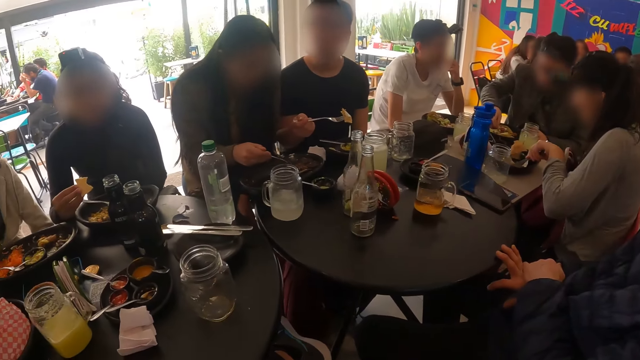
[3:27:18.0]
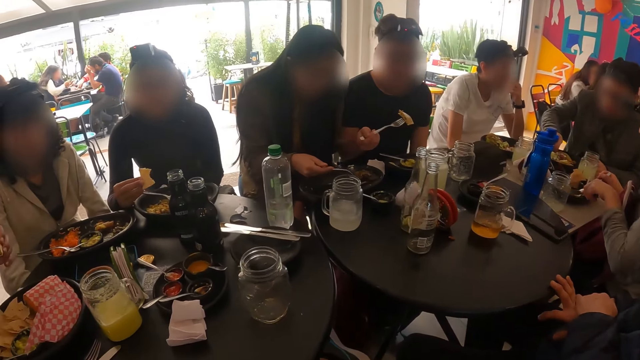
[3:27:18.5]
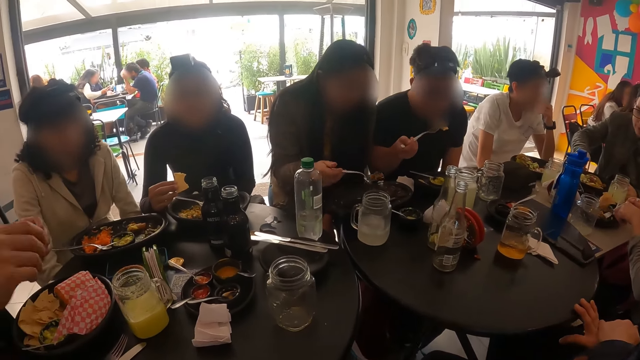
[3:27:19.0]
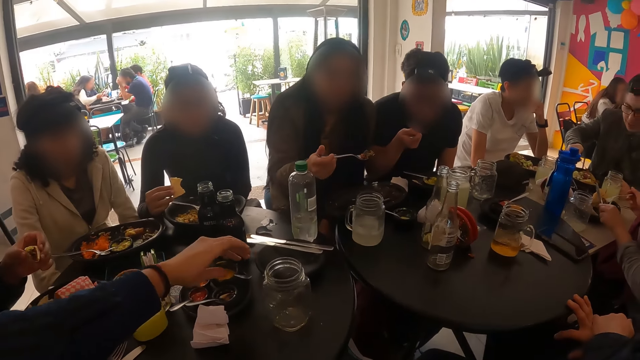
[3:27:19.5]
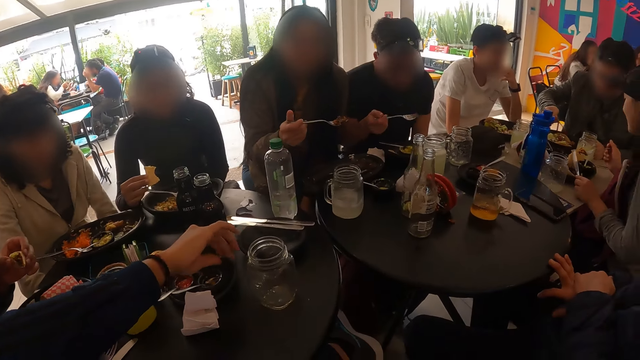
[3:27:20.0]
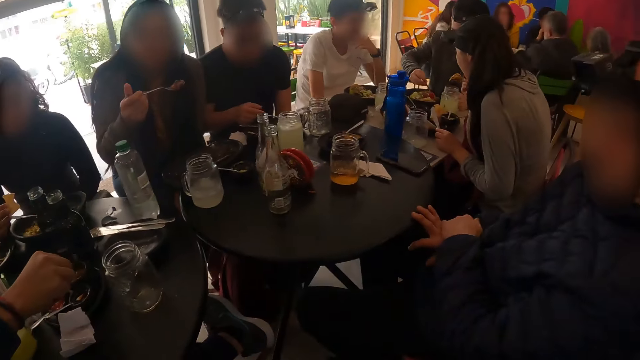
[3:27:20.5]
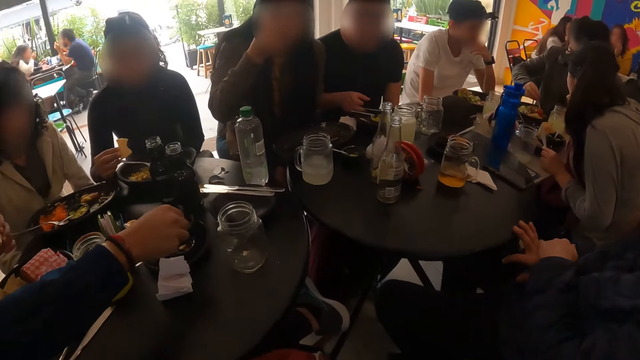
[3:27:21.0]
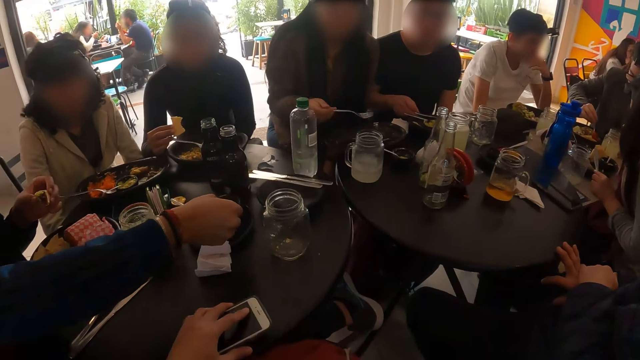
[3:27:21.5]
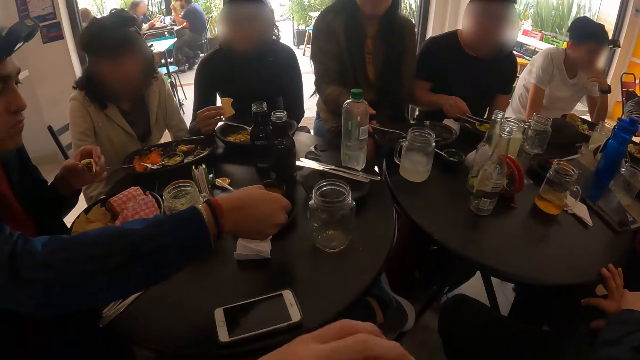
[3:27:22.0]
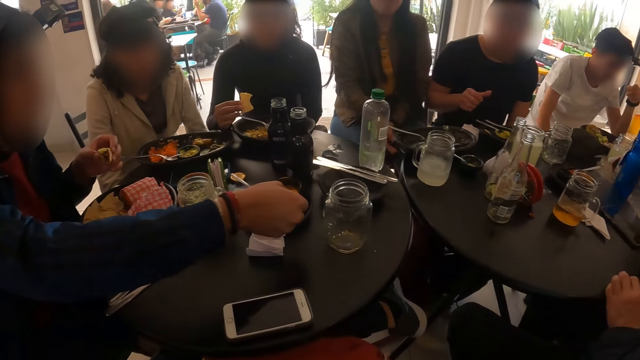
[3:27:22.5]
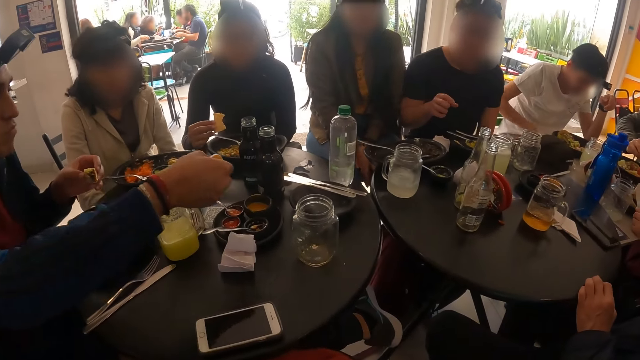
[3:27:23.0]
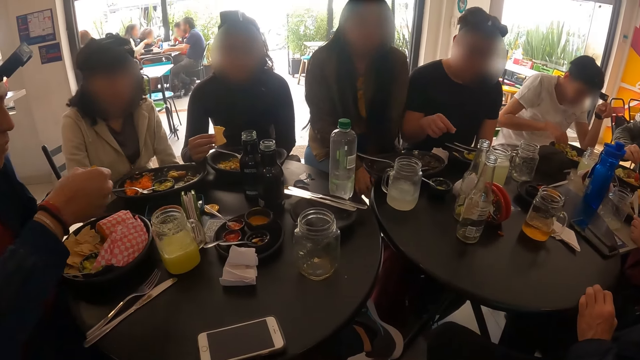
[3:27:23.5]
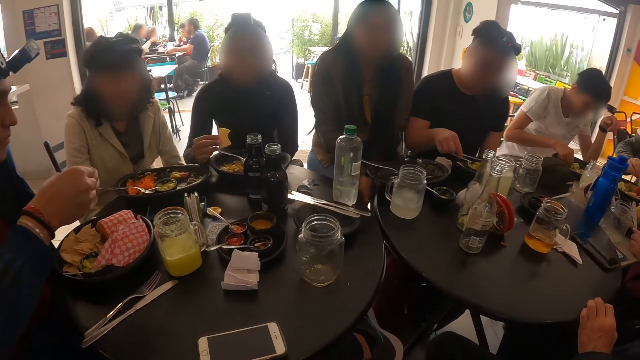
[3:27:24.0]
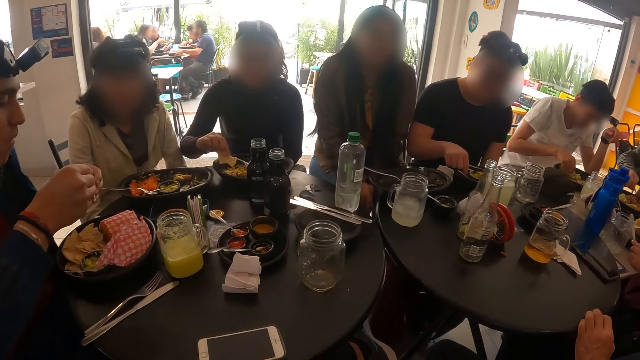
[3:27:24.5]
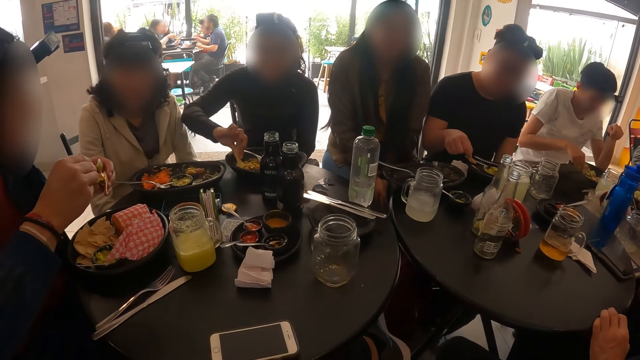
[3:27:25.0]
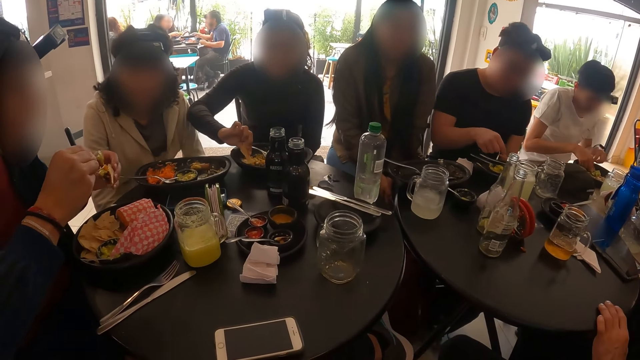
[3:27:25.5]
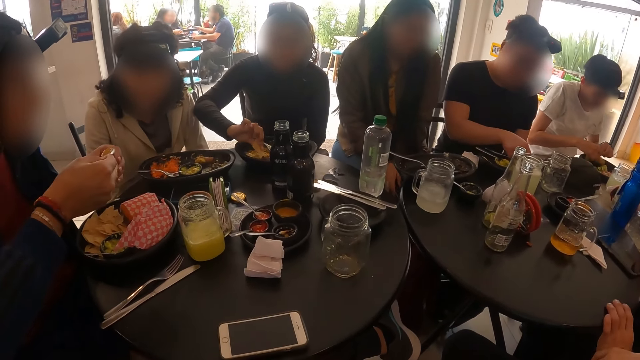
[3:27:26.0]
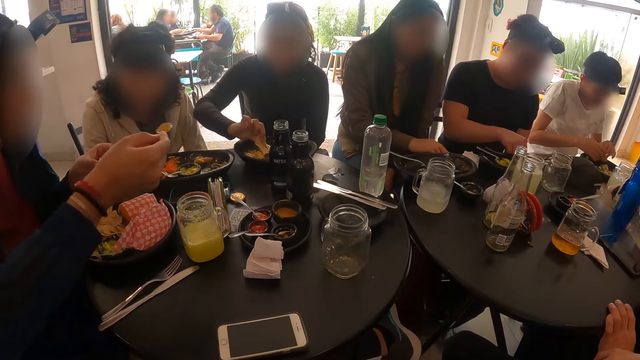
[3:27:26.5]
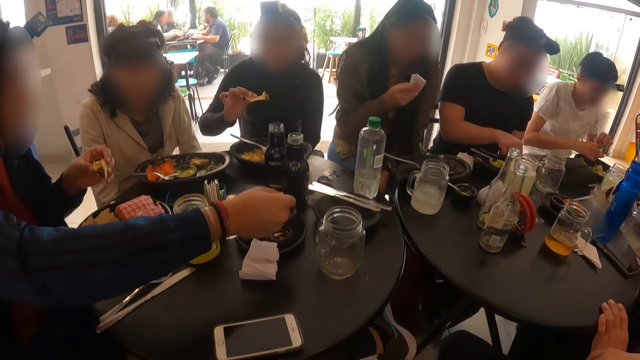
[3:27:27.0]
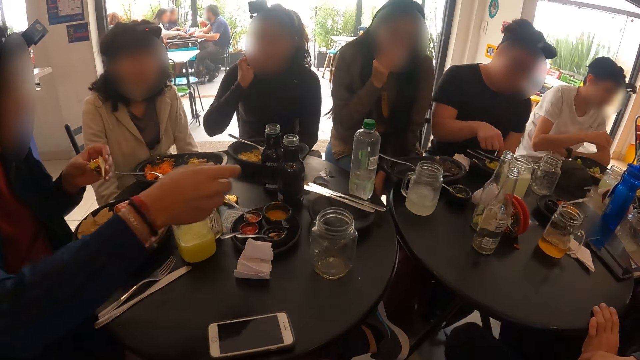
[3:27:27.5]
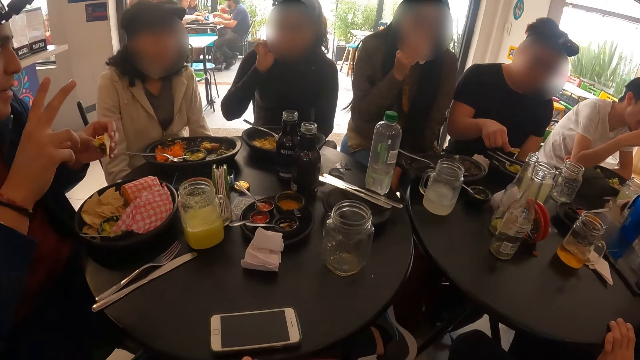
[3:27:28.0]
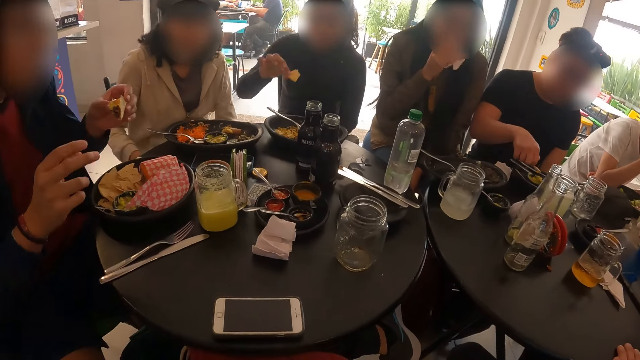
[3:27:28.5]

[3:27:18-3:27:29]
A man takes sauce from a plate on the table with a spoon with his right hand. The camera wearer drops the phone on the table with his left hand. The man pours sauce in the plate on the table with the spoon with his right hand. A woman takes cheese from the plate with the biscuit in her right hand. Another woman picks up a serviette paper on the table with her right hand. The man drops the spoon in the plate on the table with his right hand. The second woman wipes her mouth with the serviette paper in her right hand.

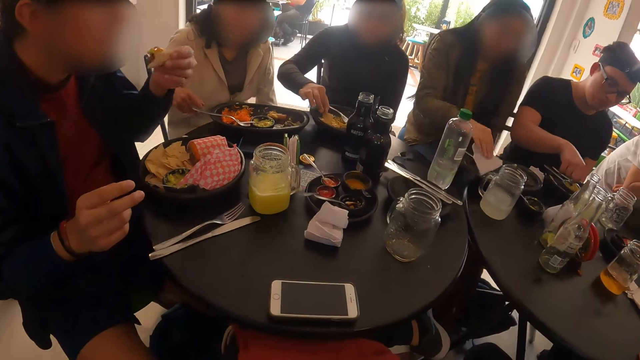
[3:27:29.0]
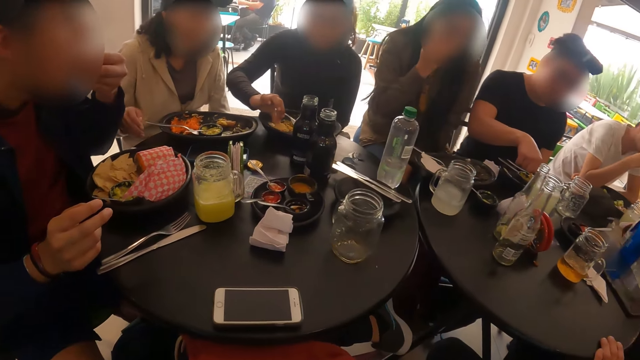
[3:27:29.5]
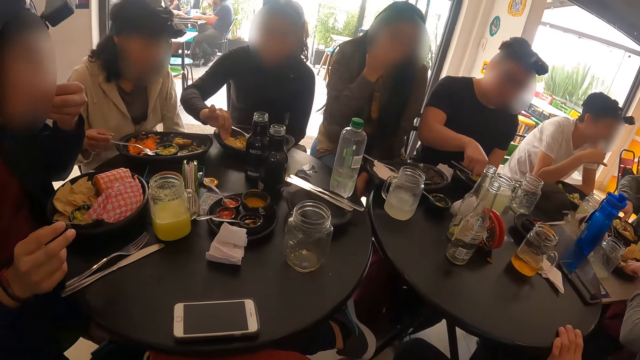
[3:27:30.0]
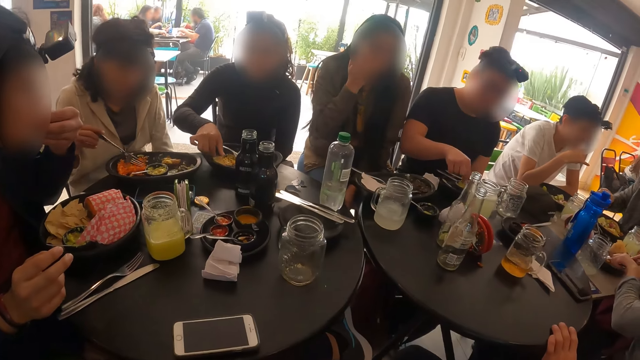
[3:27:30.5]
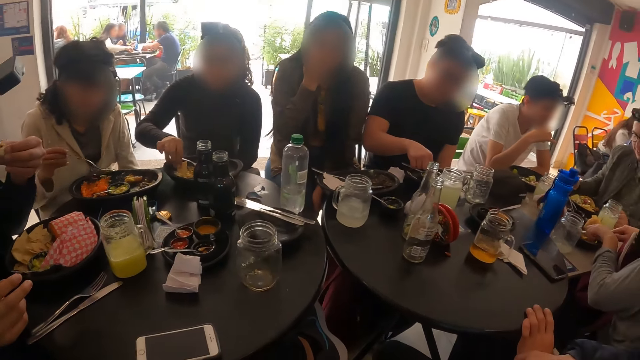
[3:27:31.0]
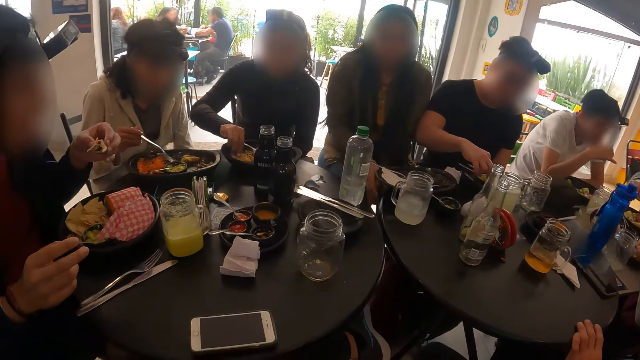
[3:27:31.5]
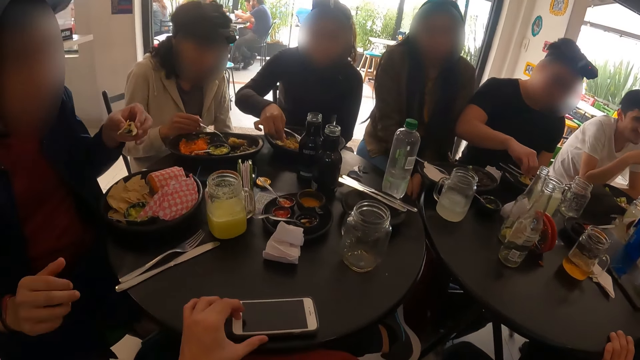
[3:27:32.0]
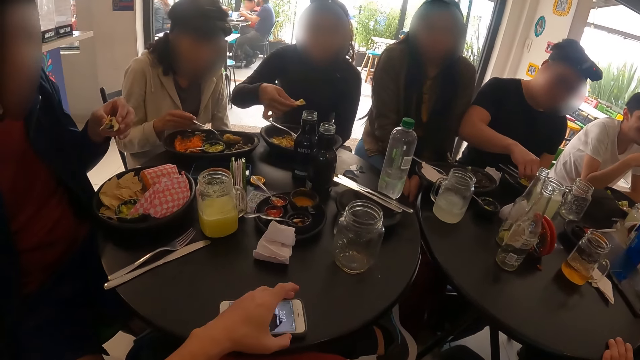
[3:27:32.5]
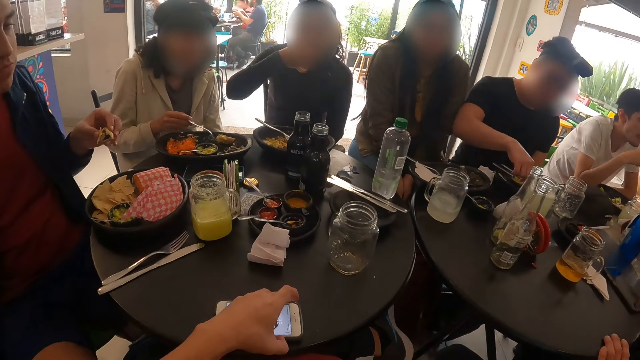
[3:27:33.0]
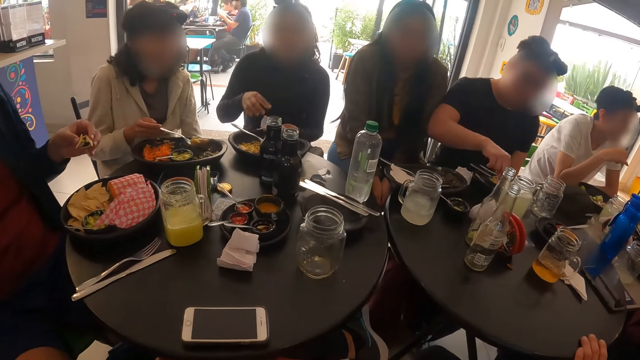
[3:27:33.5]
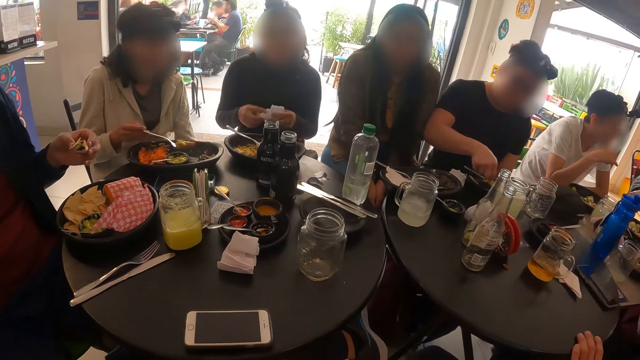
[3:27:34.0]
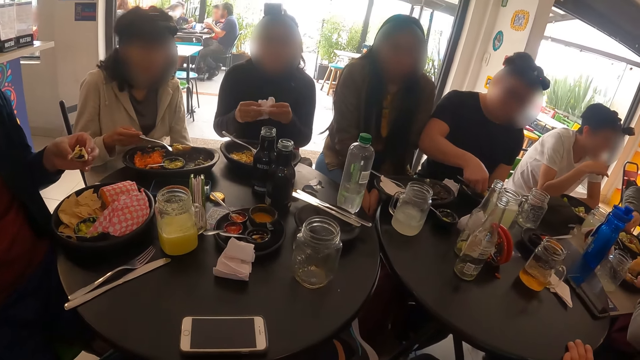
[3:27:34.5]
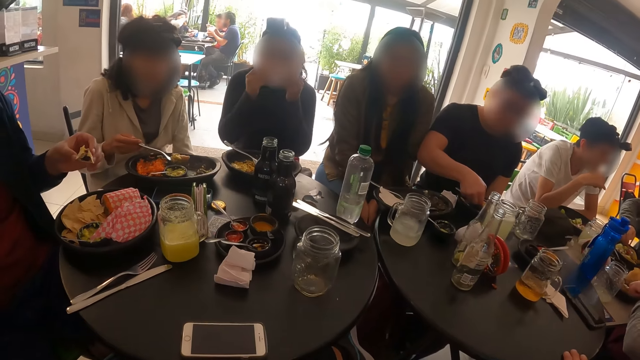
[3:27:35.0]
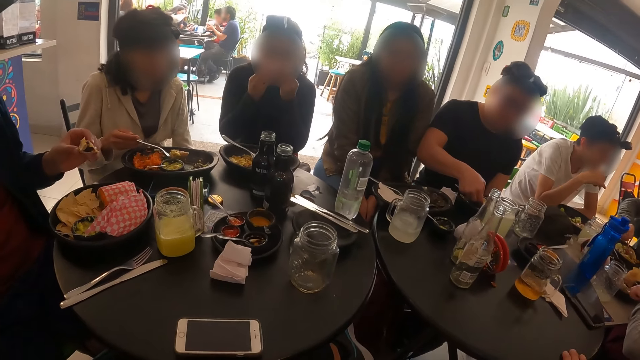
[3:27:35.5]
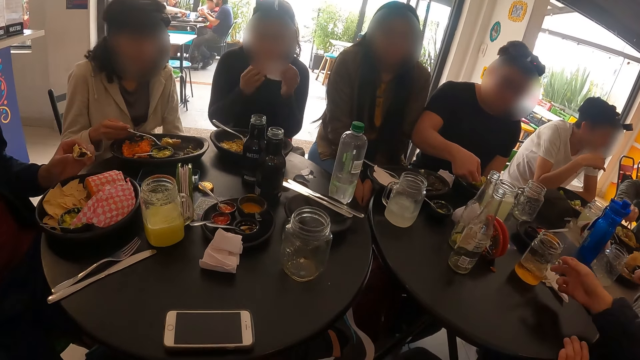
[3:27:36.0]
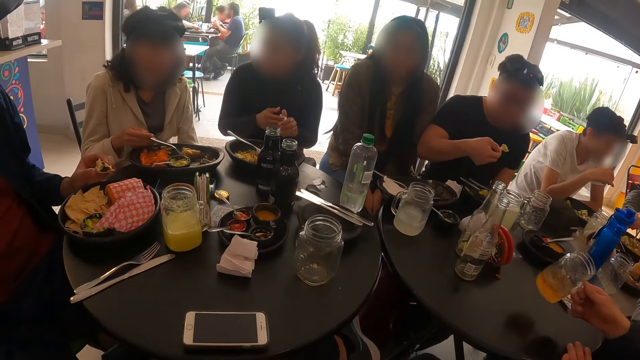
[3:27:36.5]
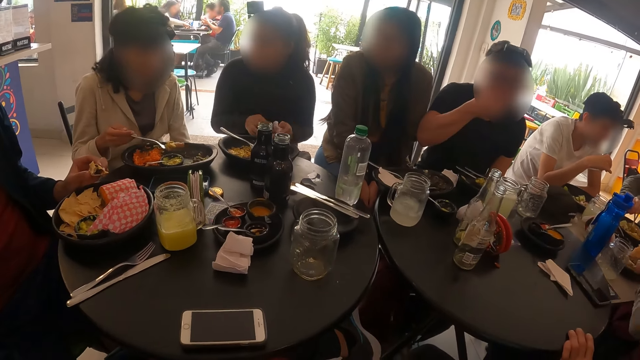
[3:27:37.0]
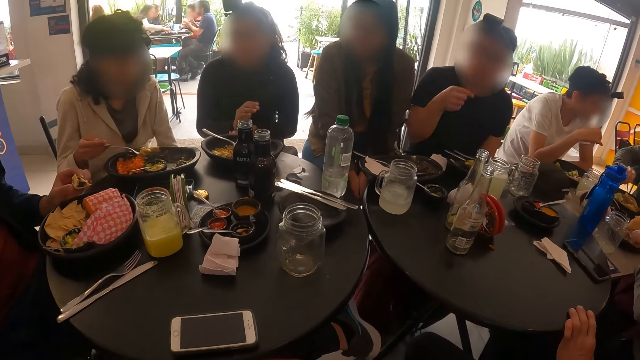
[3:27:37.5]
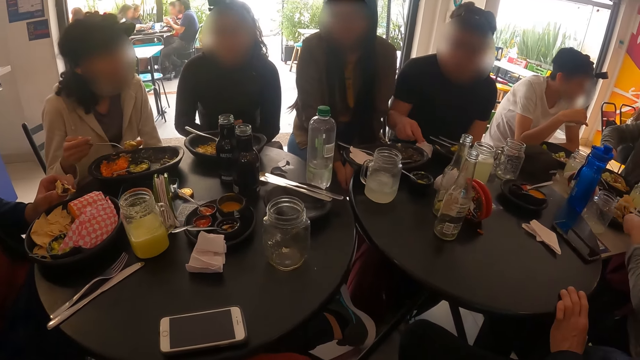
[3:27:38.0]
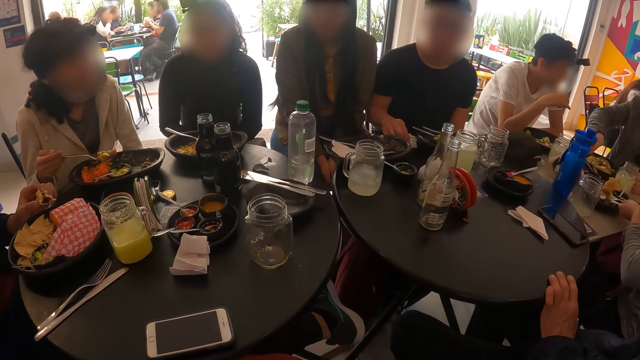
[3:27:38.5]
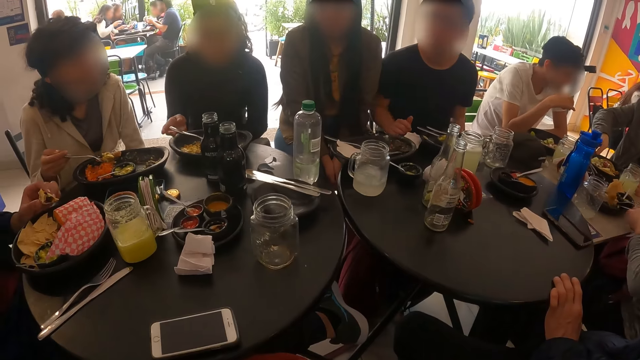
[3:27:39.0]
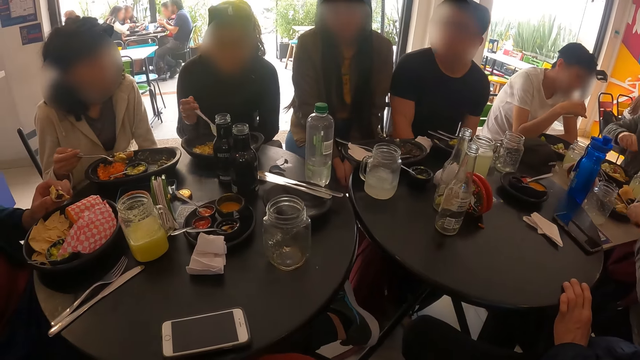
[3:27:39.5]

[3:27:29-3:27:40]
A woman drops the serviette paper on the table with her right hand. A man eats the burger with his left hand. The woman touches her face with her right hand. Another woman holds a spoon in a plate on the table with her right hand. The camera wearer operates the phone on the table with his left hand. The second woman takes cheese with the spoon from the plate on the table with her right hand. A third woman holds the serviette paper with both hands. The third woman wipes her mouth with the serviette paper in her left hand. Another man picks up a jar of juice on the table with his right hand. A third man eats the biscuit with his right hand.
